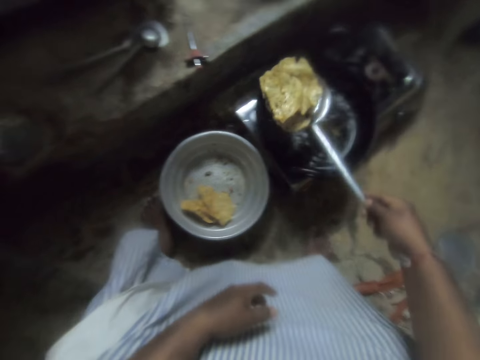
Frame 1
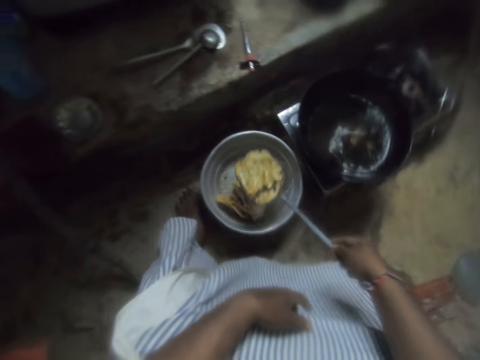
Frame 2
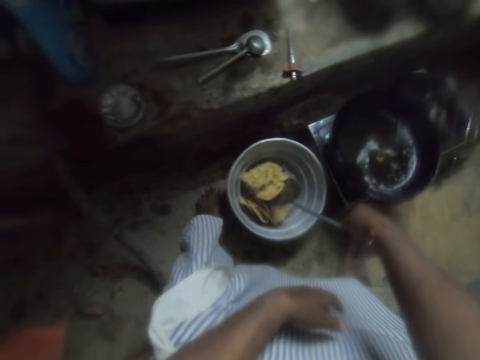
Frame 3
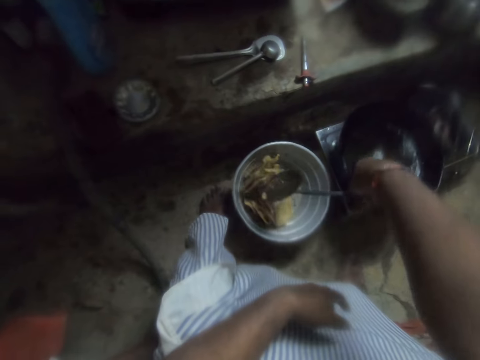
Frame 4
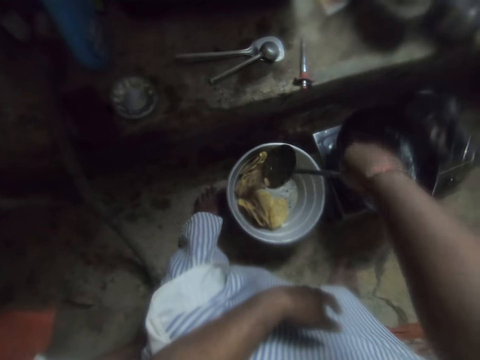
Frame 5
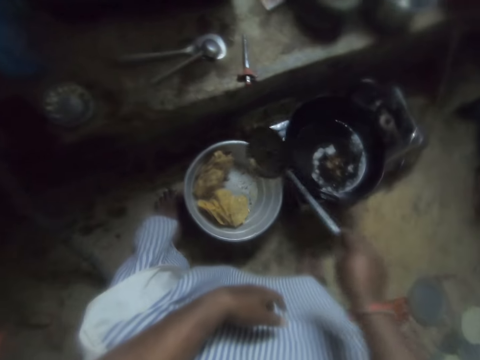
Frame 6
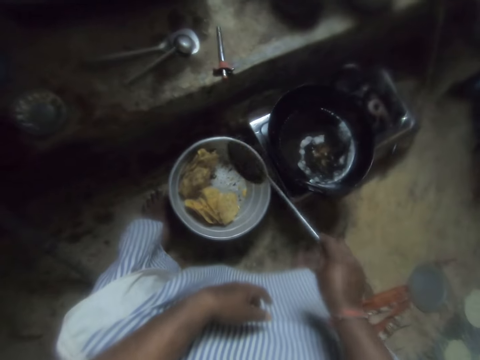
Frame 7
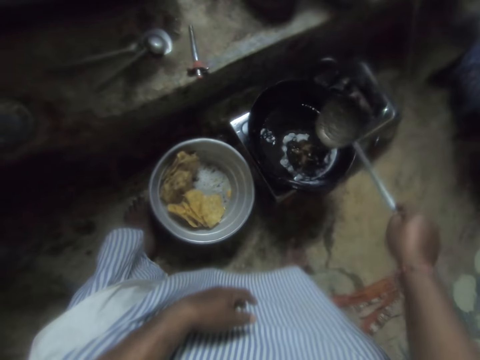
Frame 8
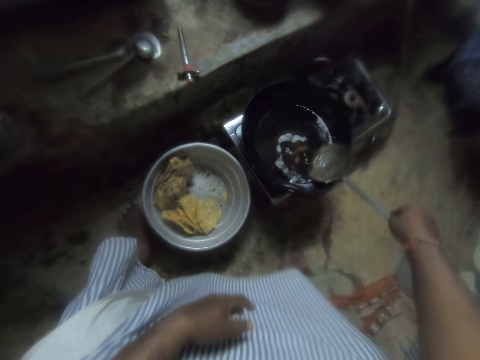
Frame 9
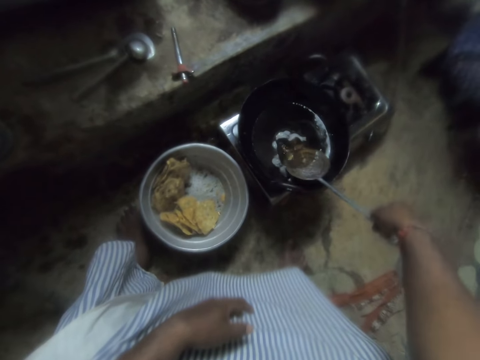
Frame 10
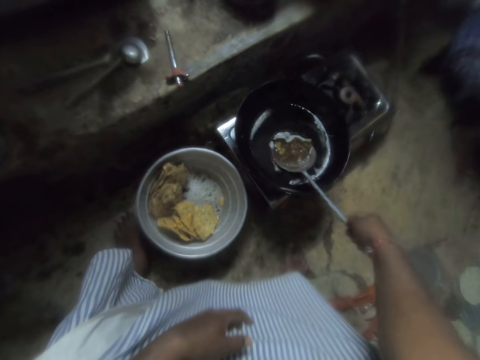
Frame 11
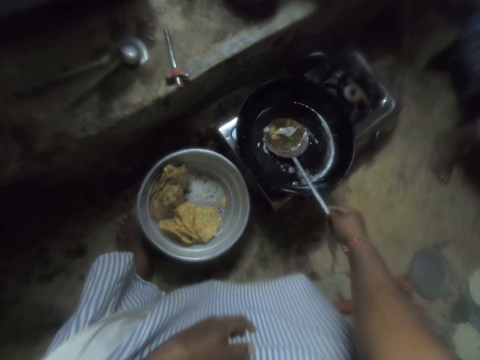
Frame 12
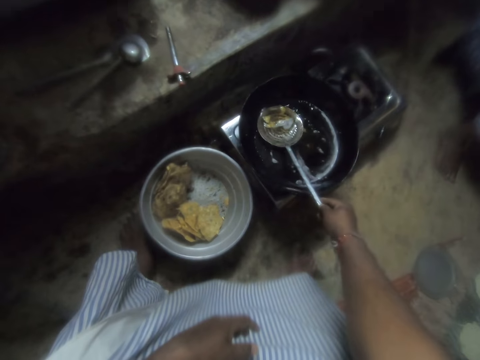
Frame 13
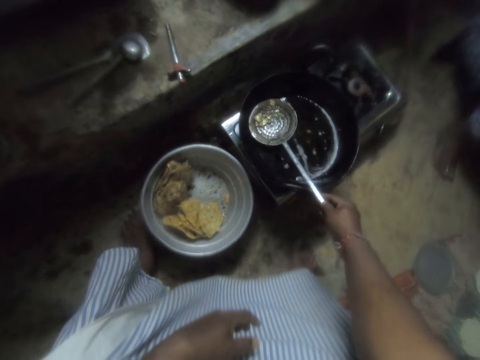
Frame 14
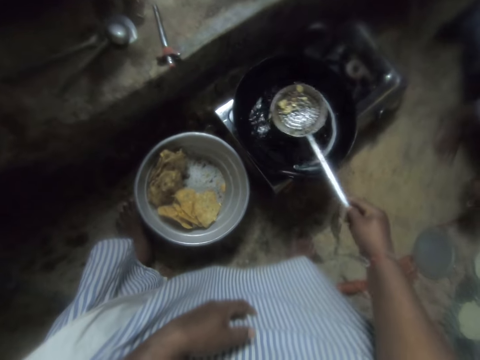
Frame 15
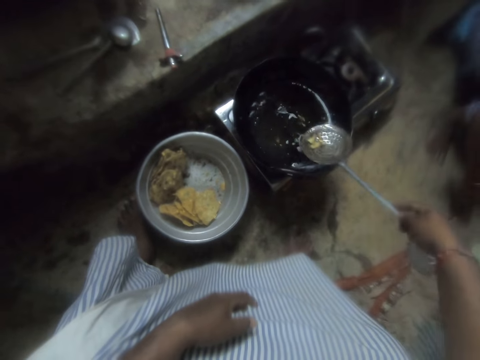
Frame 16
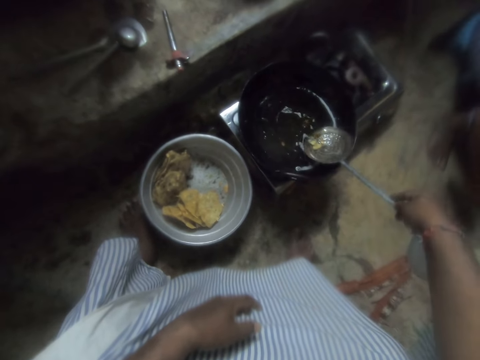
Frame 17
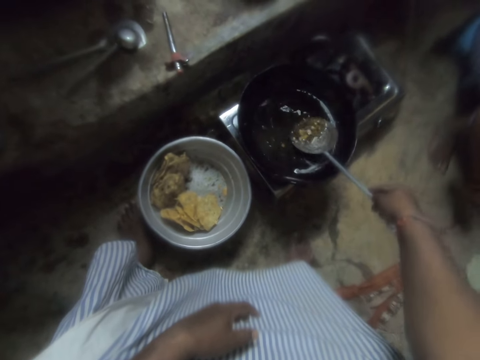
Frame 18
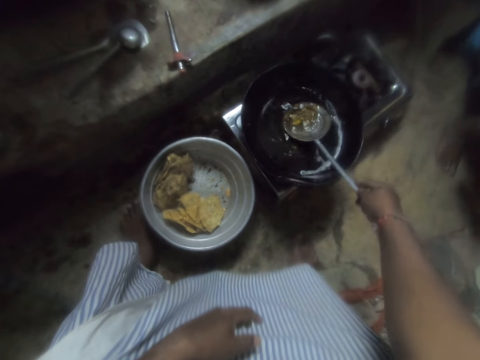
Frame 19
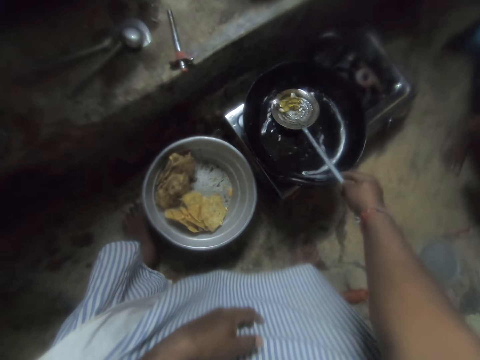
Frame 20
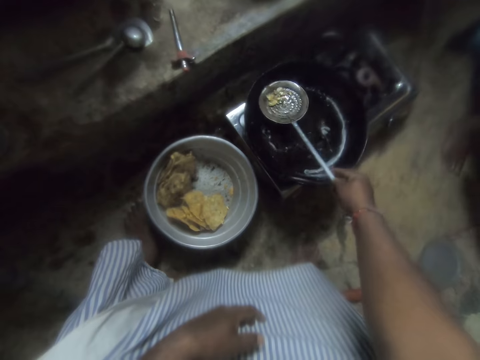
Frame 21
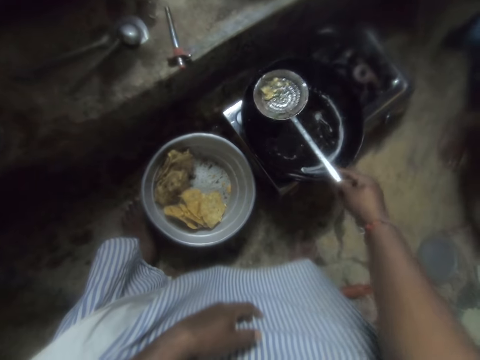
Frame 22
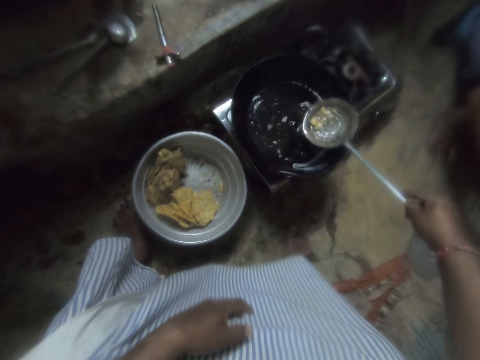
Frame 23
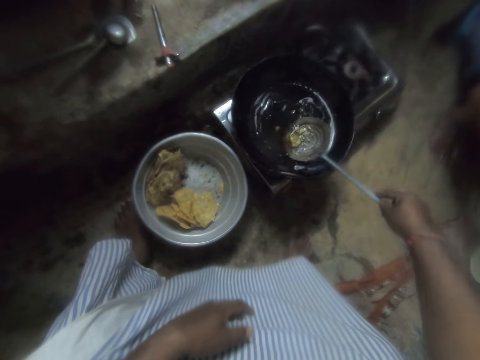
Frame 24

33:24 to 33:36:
The camera wearer puts the snacks in a pan on the ground. They pack the snack crumbs in the oil with the skimmer.

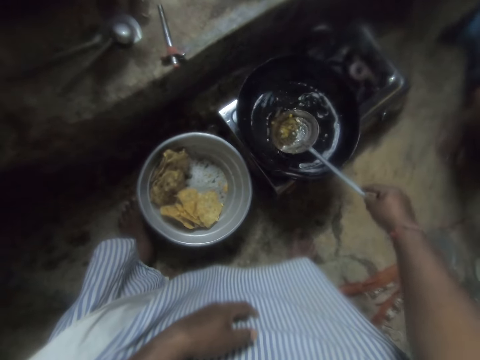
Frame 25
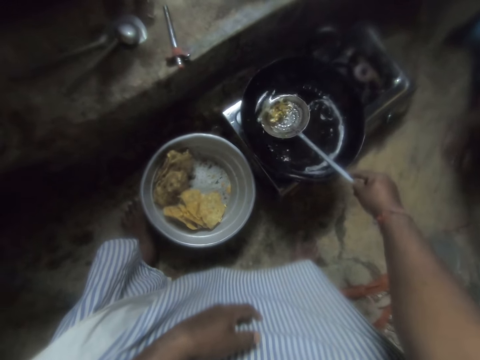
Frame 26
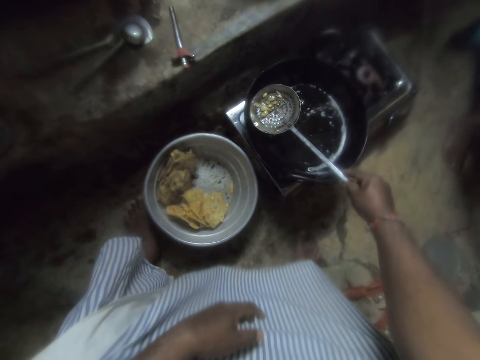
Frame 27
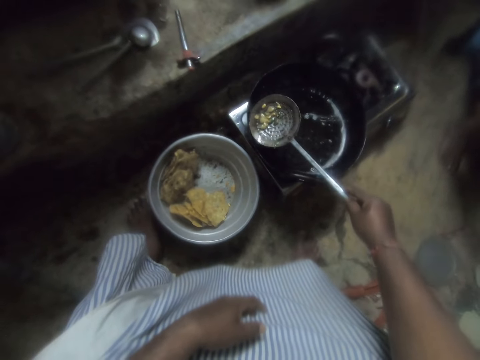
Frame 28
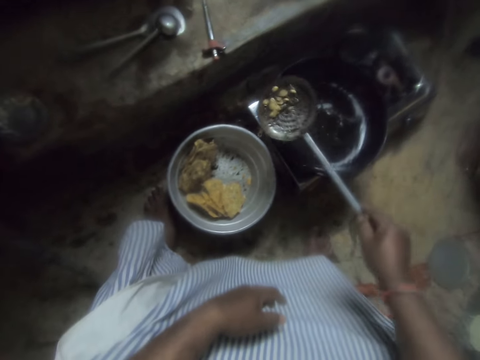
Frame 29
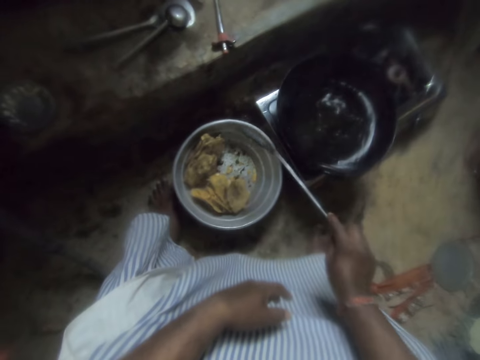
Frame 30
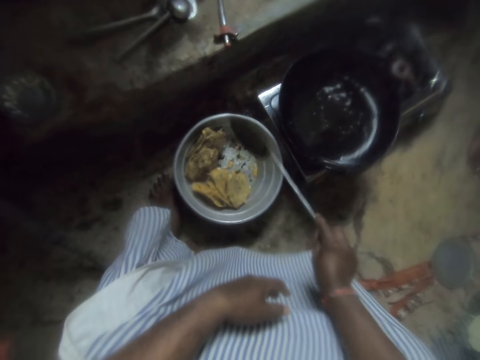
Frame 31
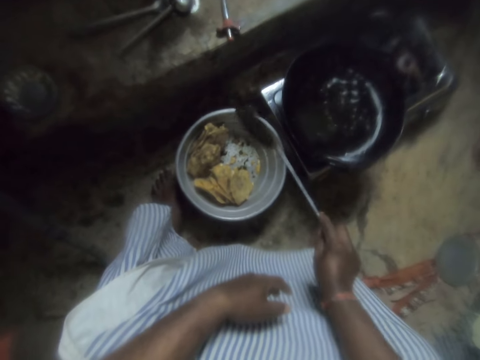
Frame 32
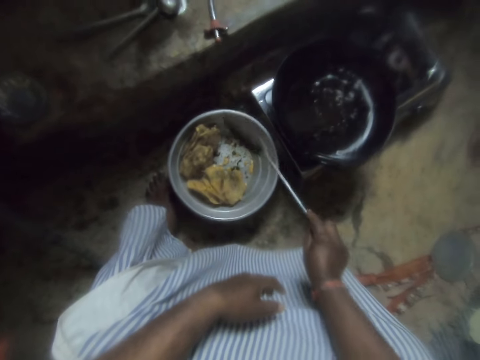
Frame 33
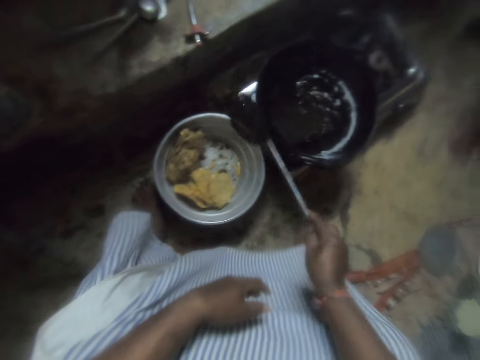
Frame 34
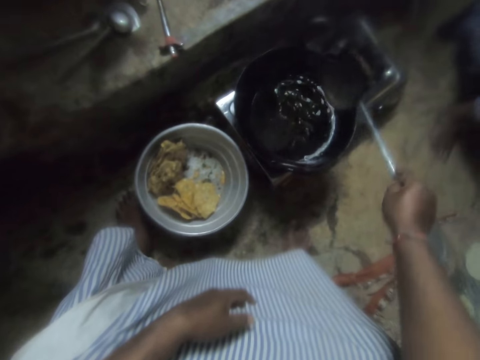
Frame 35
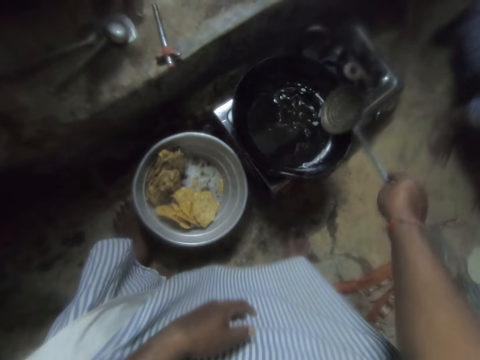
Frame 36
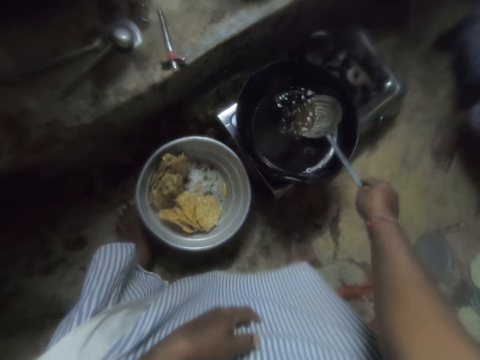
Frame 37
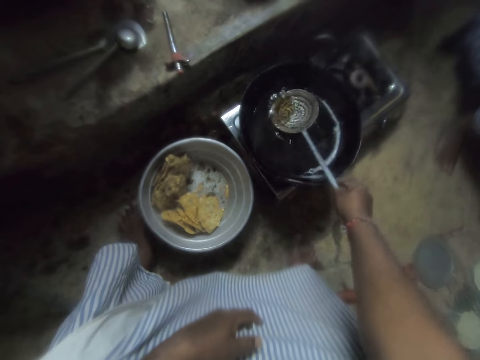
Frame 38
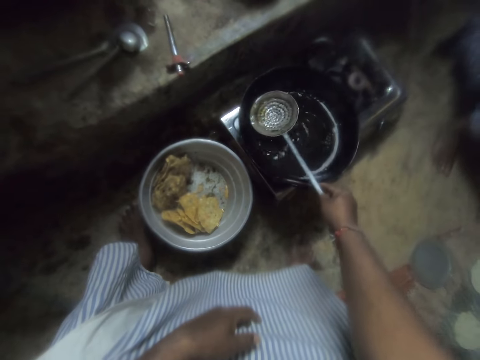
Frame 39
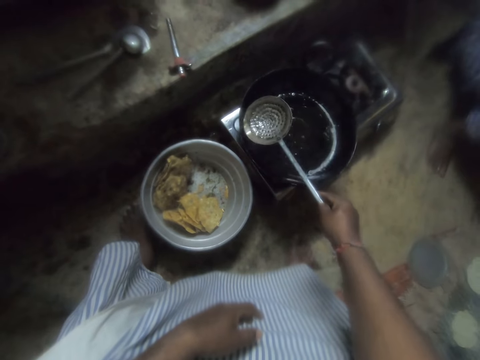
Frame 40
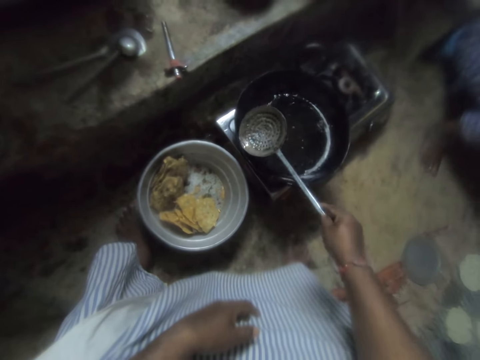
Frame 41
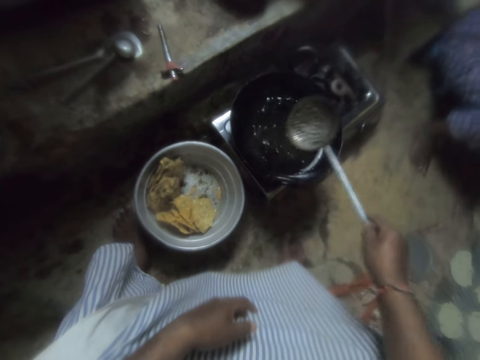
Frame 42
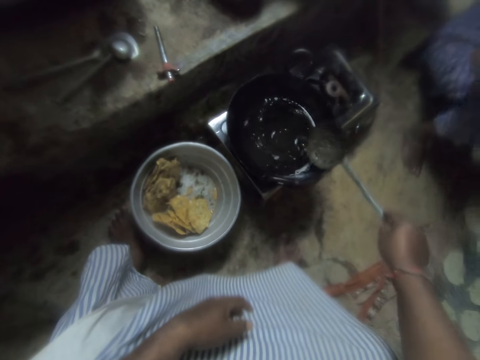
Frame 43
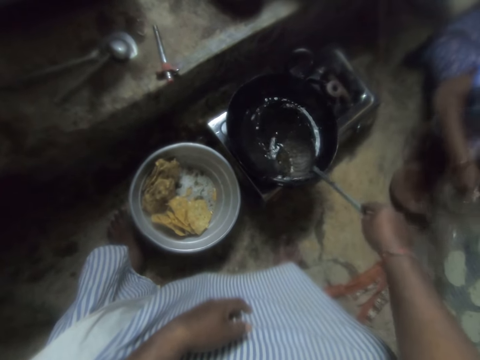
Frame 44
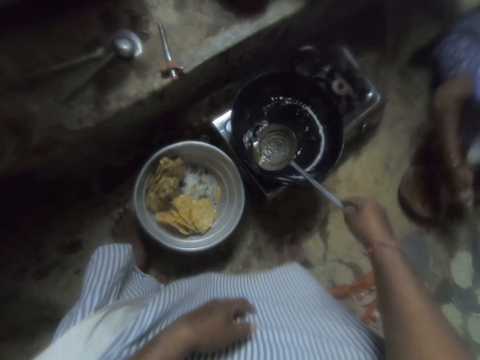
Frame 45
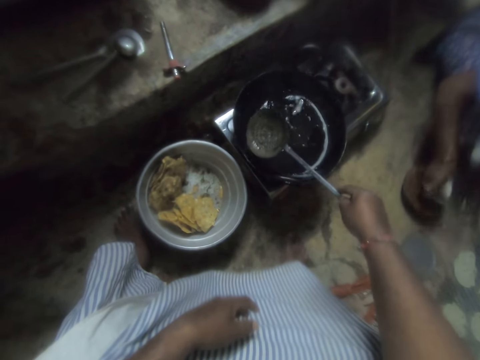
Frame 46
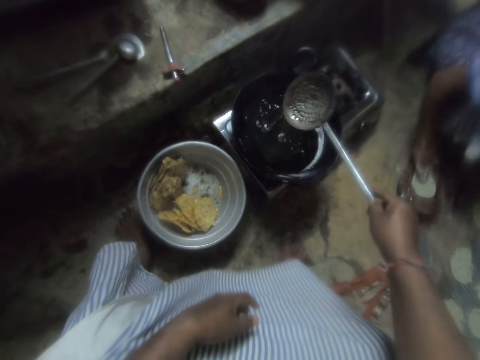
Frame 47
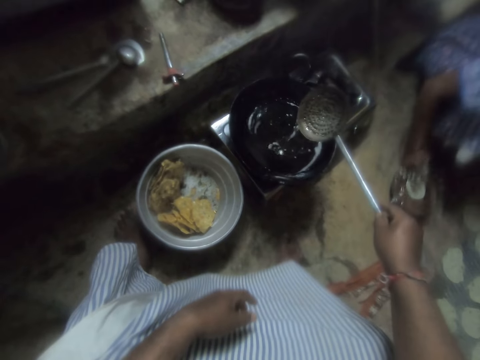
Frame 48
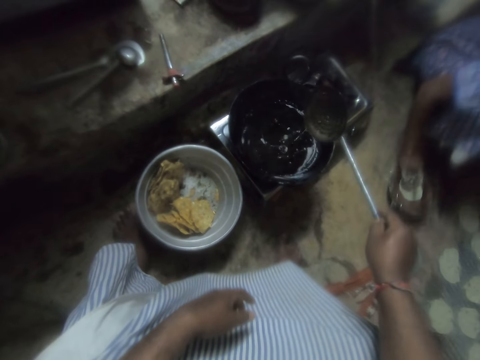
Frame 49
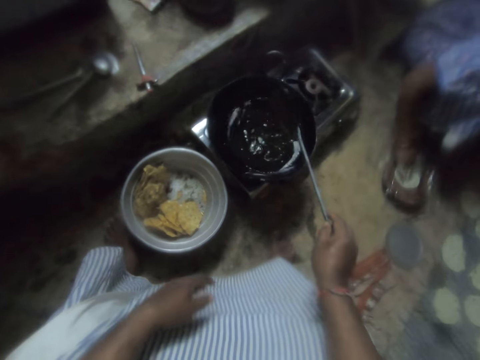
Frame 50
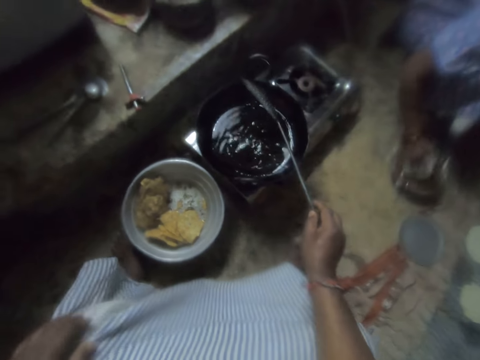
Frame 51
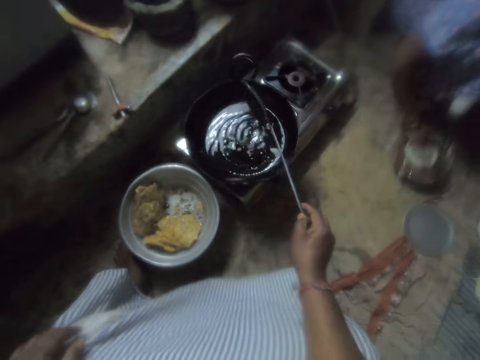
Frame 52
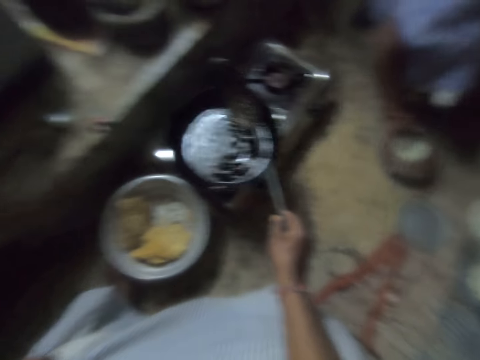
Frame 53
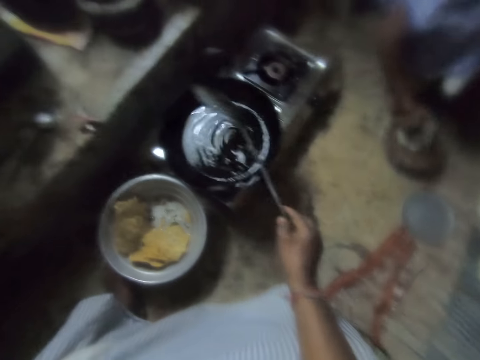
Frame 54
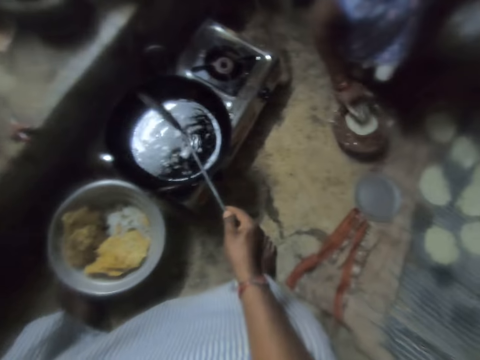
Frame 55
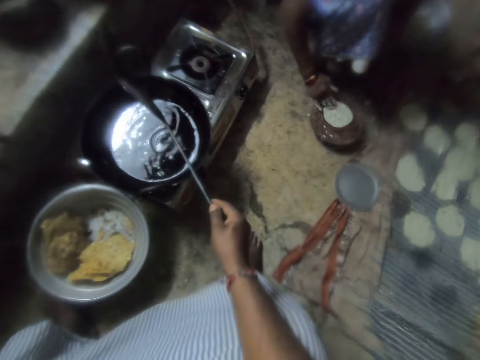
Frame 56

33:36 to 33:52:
The camera wearer puts the crumbs in the pan. They shake the spoon and stir the oil with the skimmer. The woman puts a wooden board on the ground. She puts a nylon with dough on the board. She covers the flat dough with a polythene wrapper. She pats the dough with her right hand. She rotates the dough.
